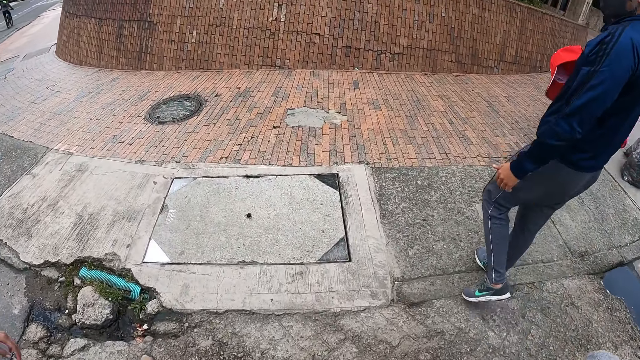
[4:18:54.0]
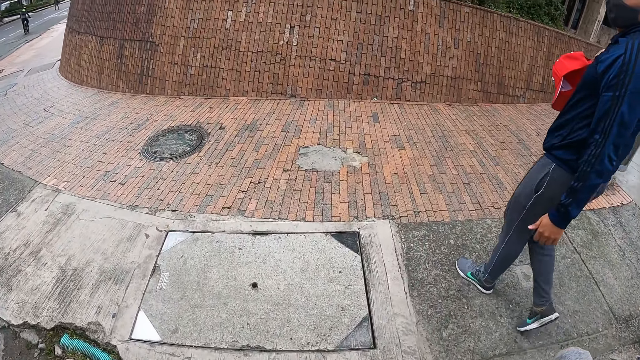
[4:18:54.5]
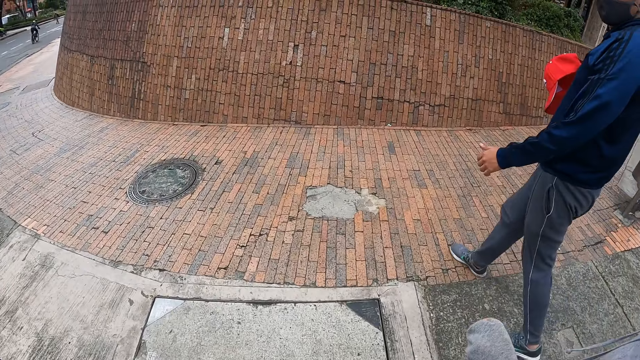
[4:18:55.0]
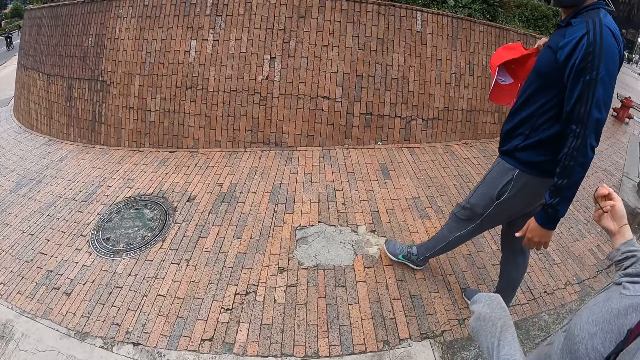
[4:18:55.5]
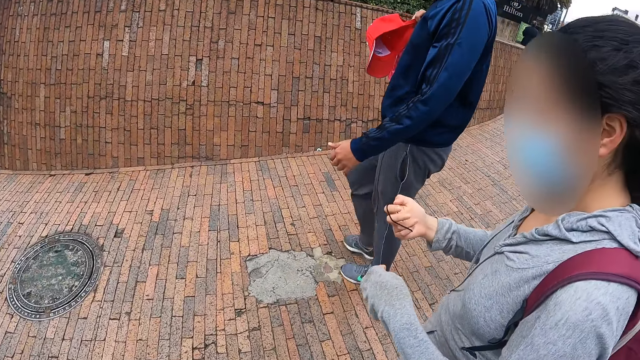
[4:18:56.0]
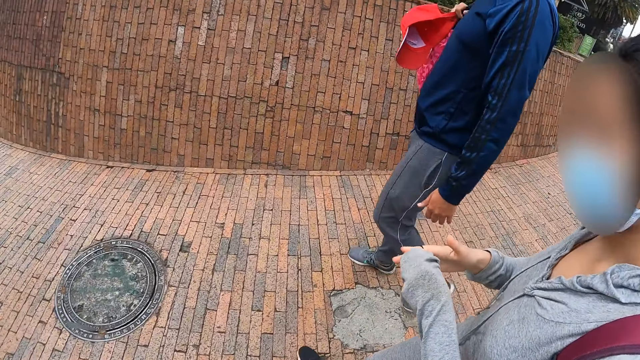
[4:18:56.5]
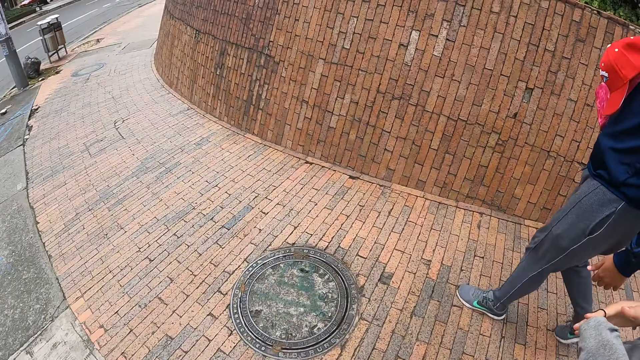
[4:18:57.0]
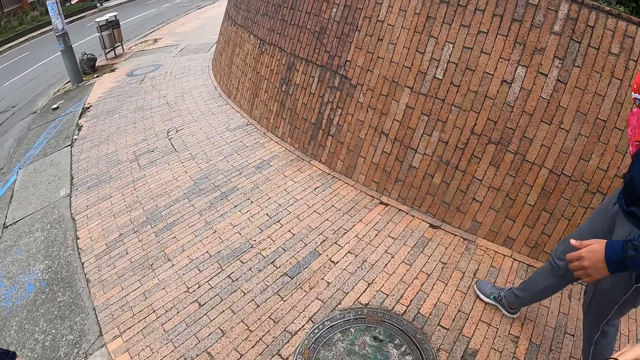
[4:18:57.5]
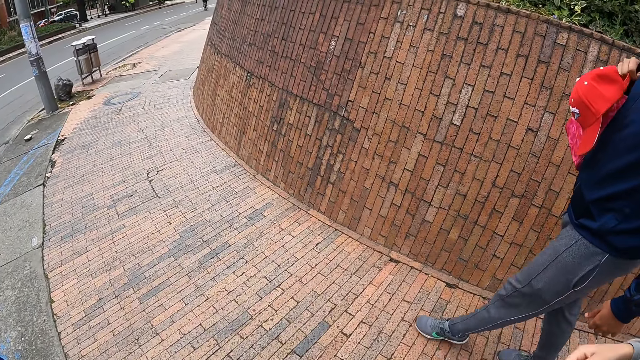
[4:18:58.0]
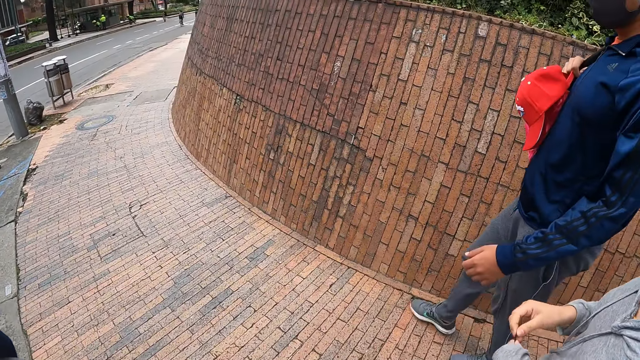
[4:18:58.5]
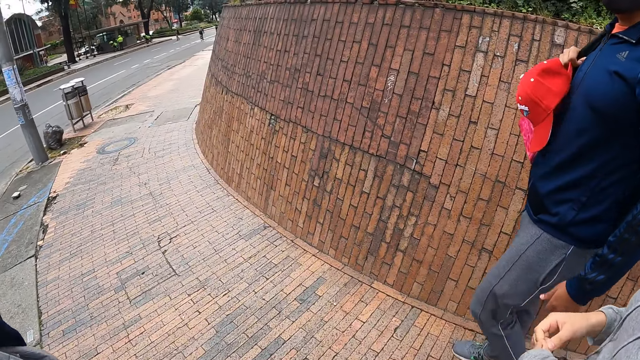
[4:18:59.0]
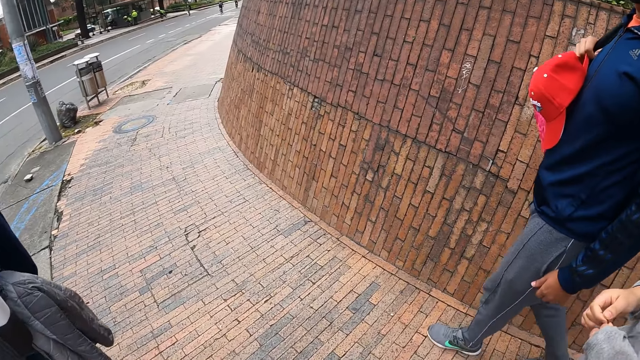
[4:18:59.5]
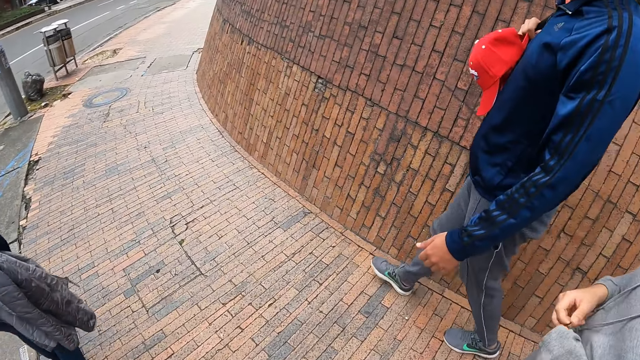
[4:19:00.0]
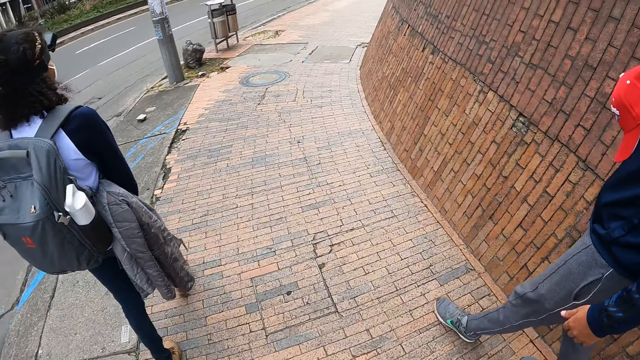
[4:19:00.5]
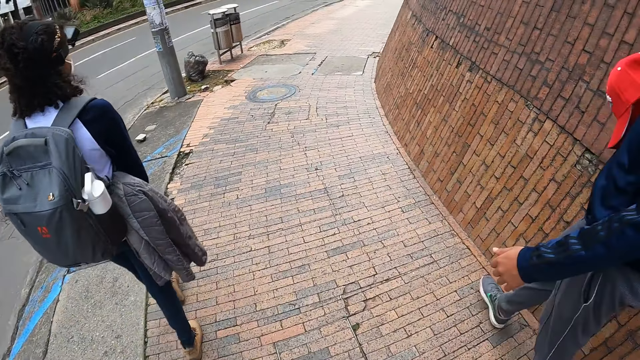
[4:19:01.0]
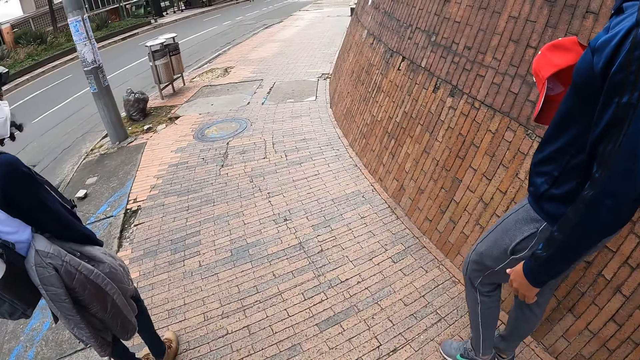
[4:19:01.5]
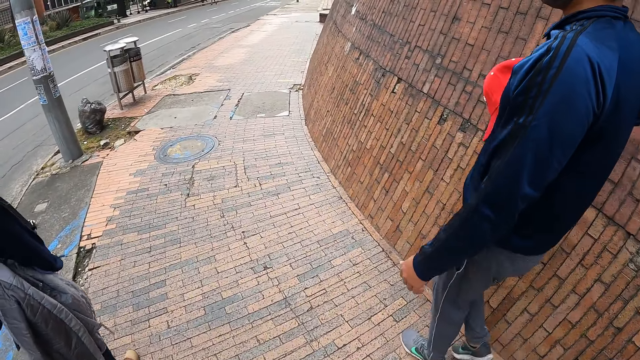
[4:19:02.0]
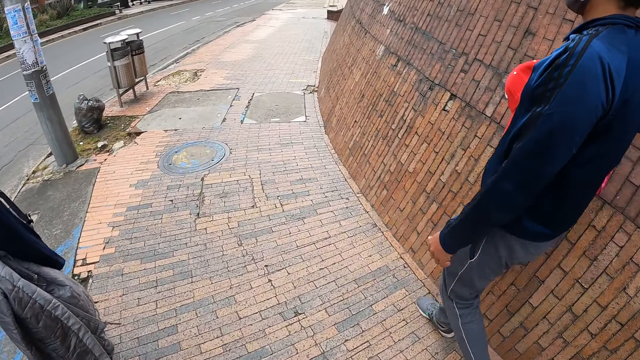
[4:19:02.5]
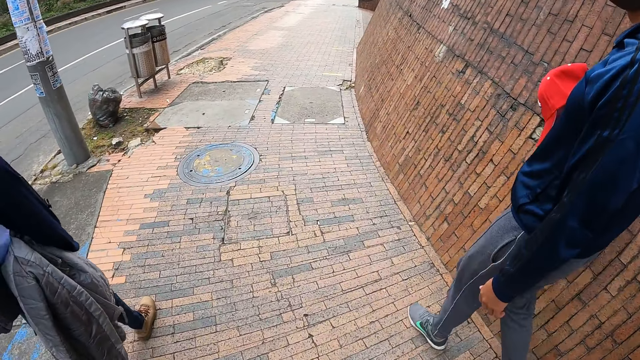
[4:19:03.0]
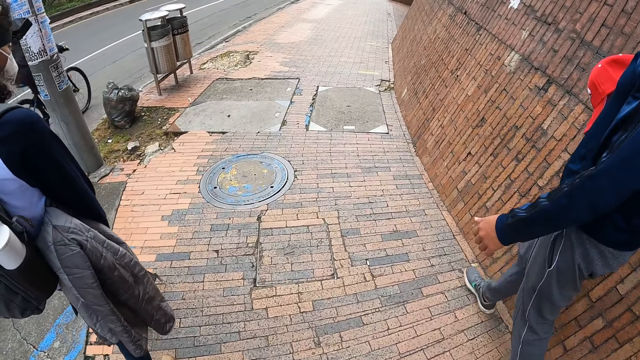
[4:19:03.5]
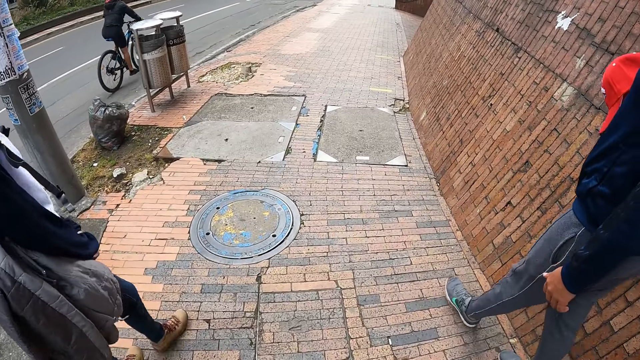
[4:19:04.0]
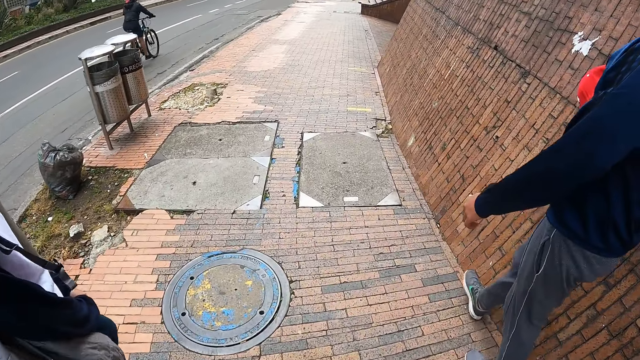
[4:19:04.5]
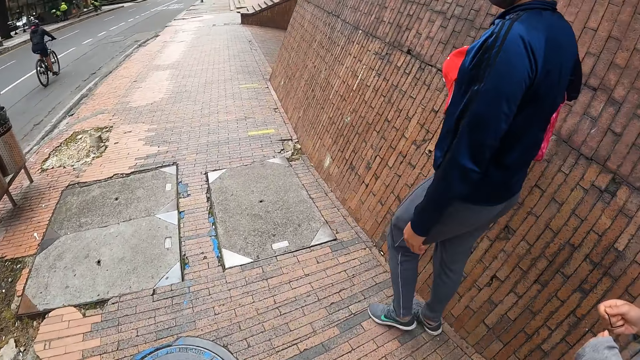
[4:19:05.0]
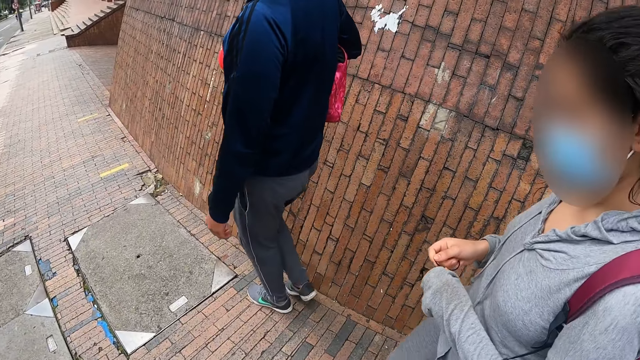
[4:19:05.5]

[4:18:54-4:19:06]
The camera wearer walks around. The woman holds a hair band with both hands.

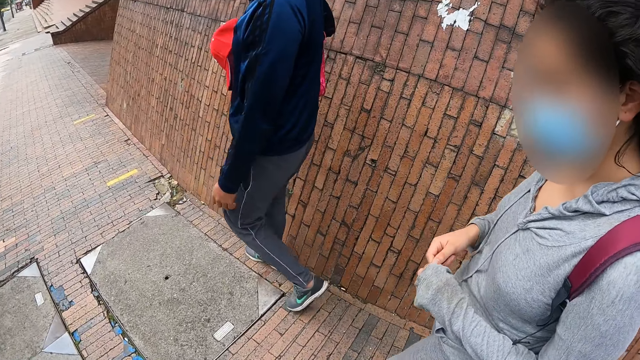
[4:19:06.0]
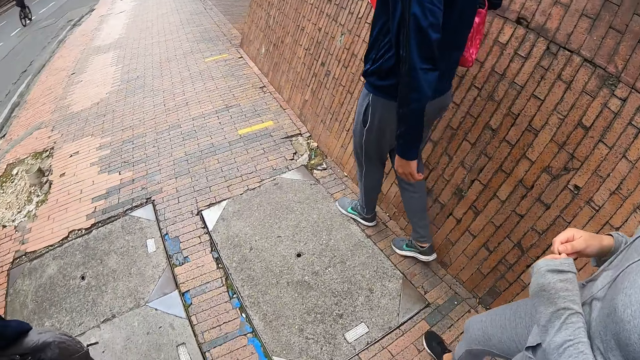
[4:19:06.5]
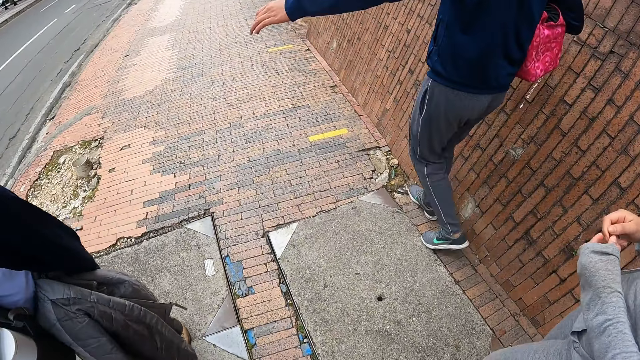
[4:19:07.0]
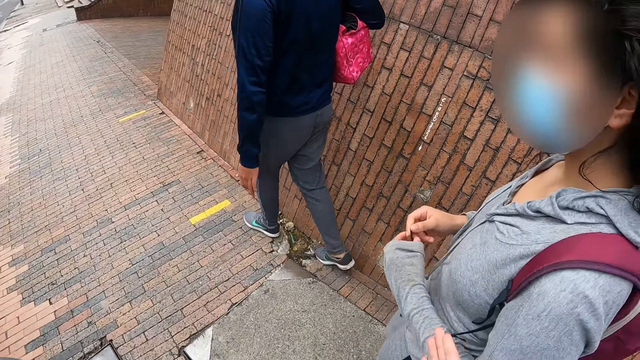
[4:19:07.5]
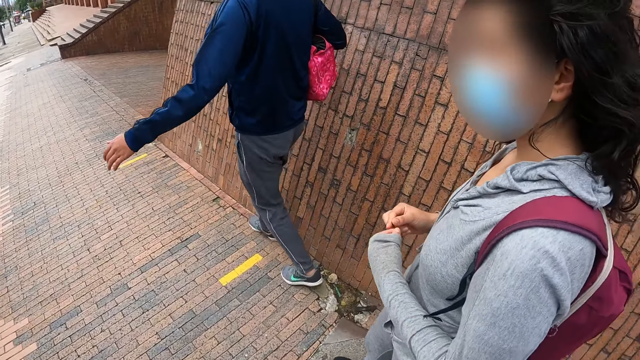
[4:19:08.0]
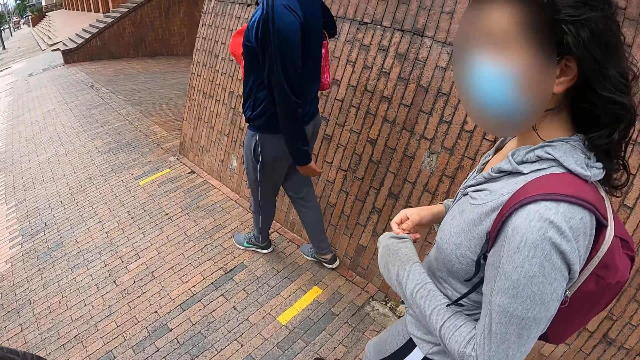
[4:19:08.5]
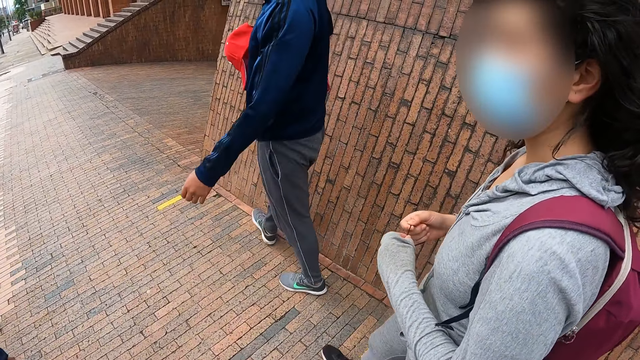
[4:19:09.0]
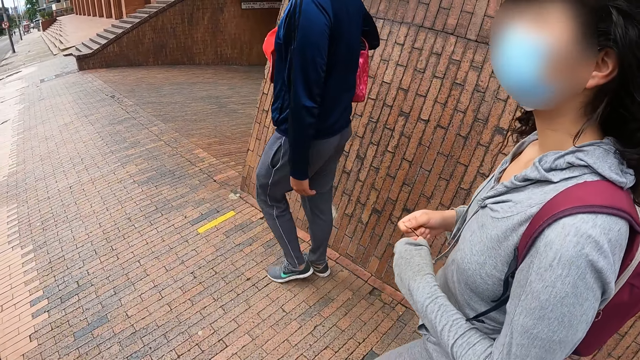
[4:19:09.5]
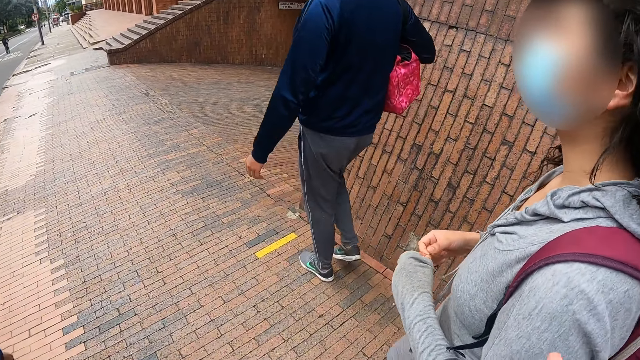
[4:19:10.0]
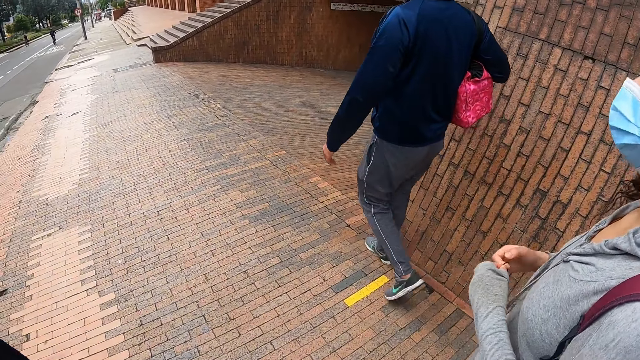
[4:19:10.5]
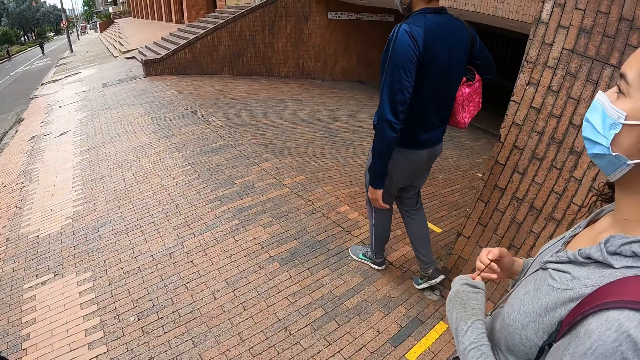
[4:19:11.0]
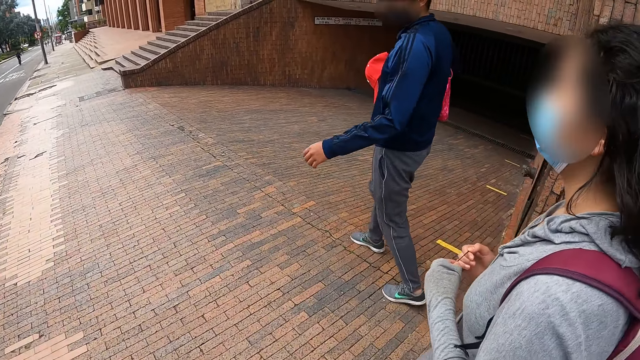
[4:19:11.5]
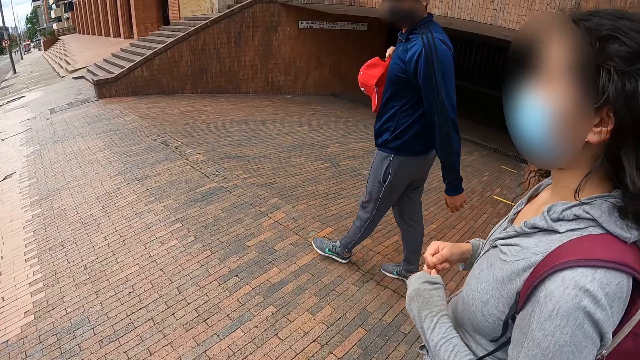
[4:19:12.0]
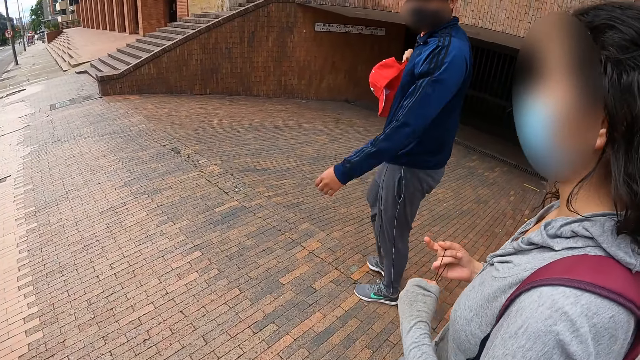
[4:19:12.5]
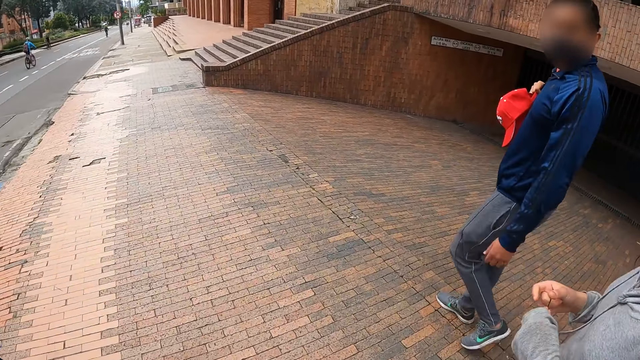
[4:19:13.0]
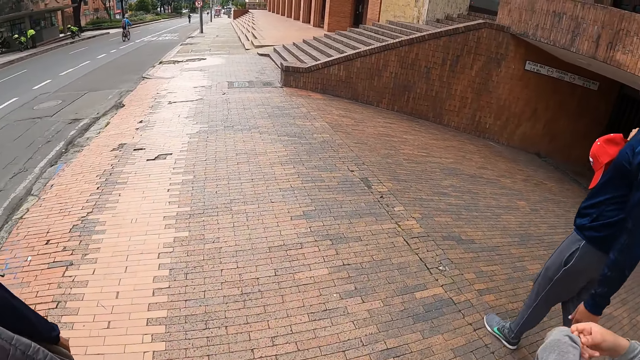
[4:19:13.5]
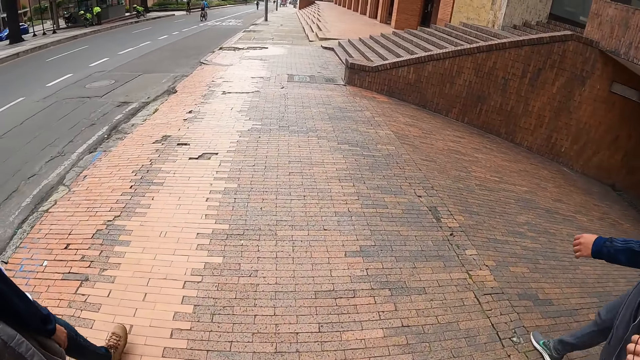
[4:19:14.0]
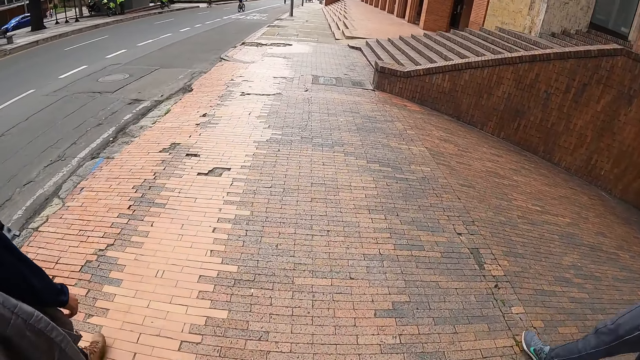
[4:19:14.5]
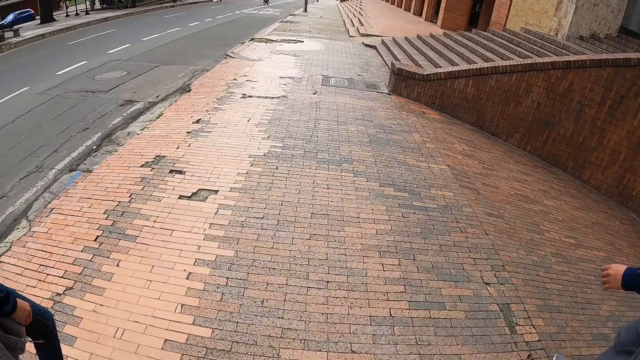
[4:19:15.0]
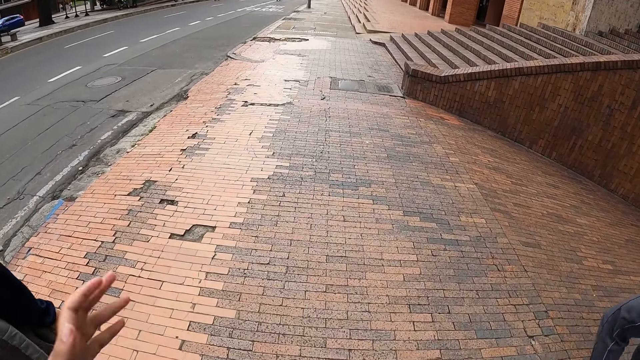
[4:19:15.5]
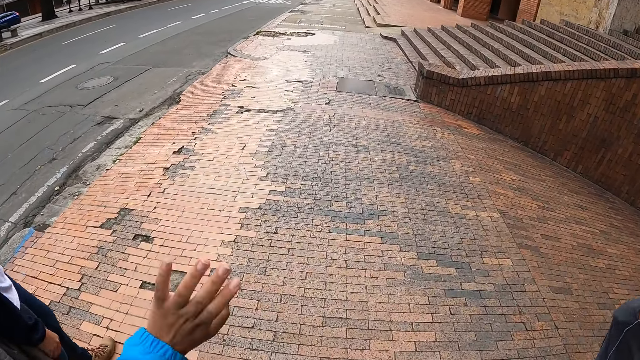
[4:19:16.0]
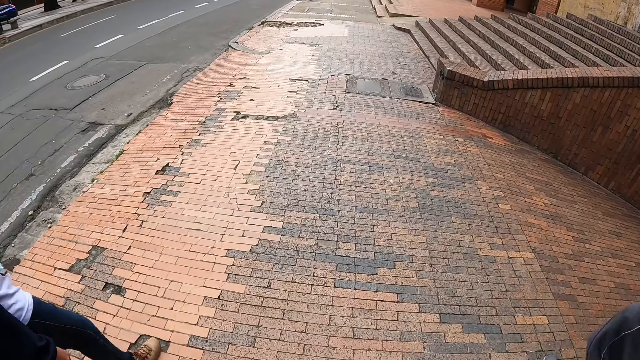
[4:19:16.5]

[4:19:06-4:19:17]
The camera wearer moves the hand.
